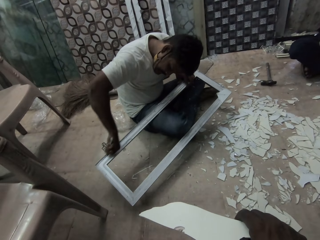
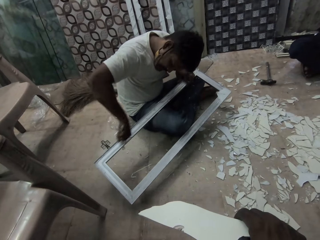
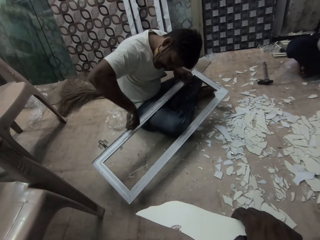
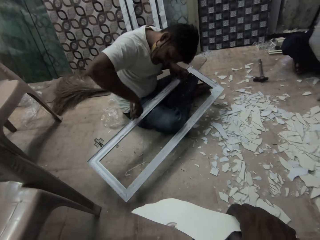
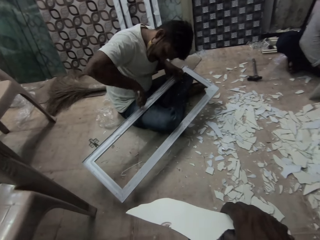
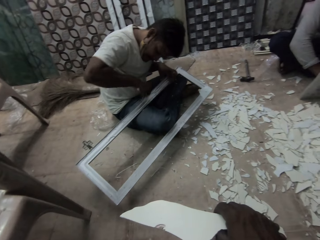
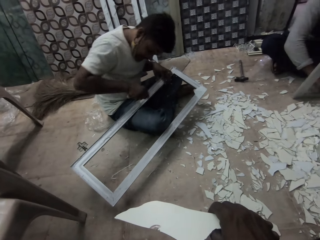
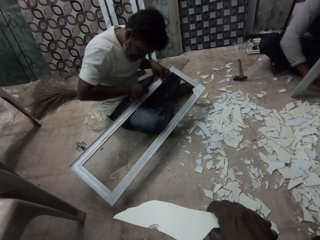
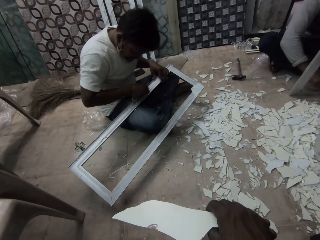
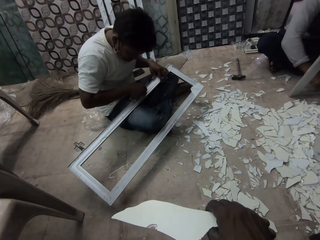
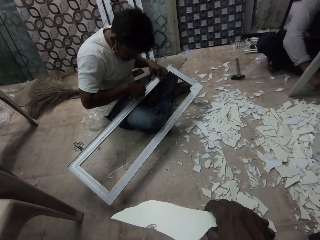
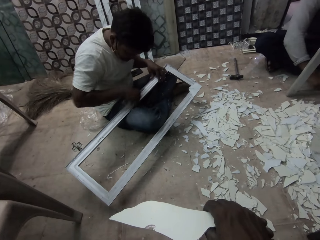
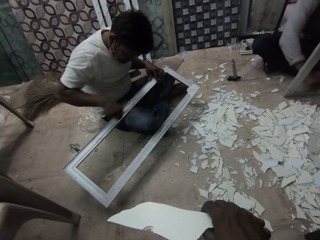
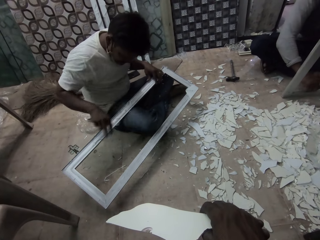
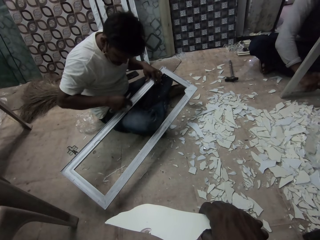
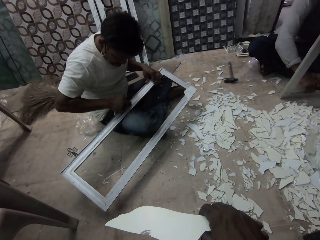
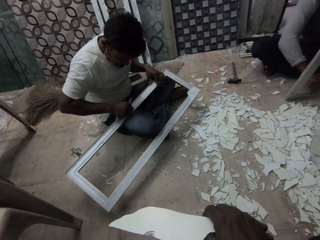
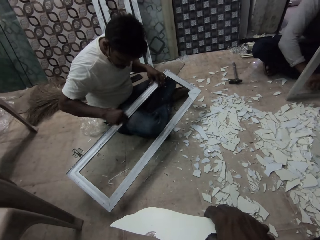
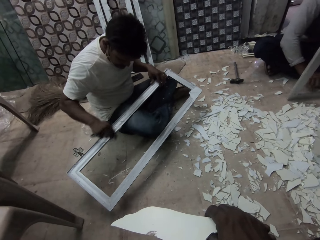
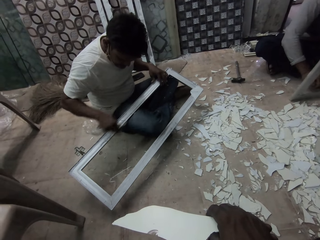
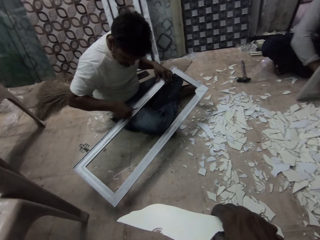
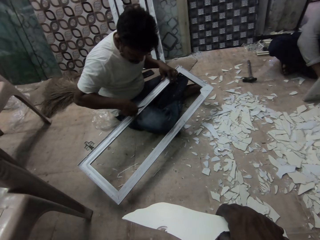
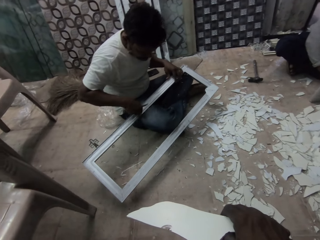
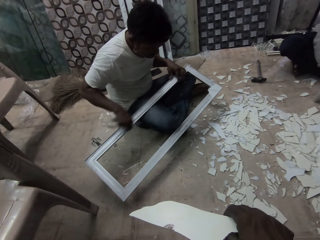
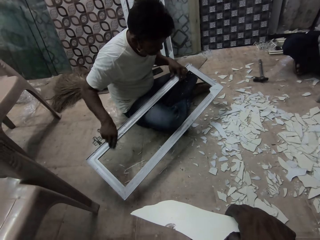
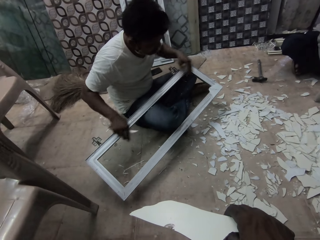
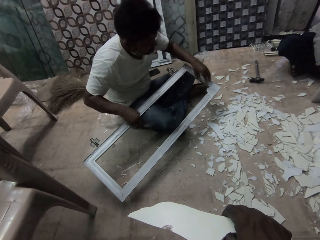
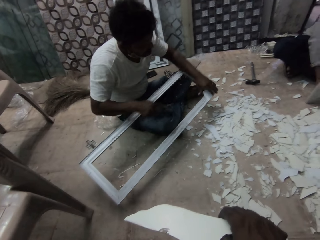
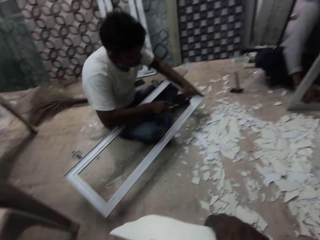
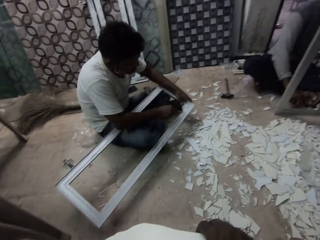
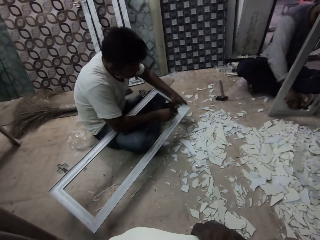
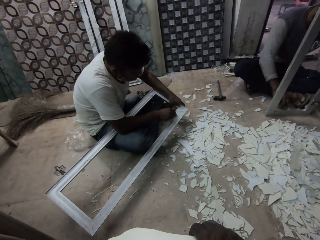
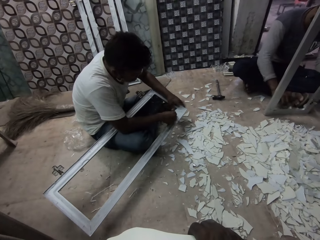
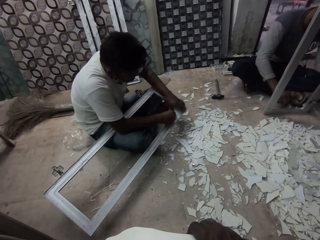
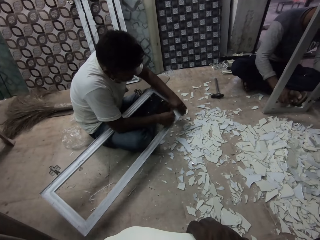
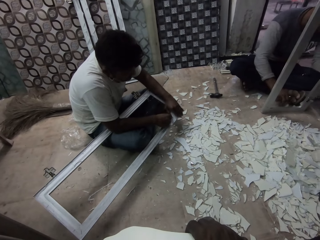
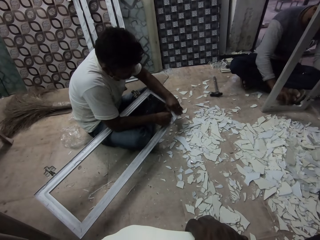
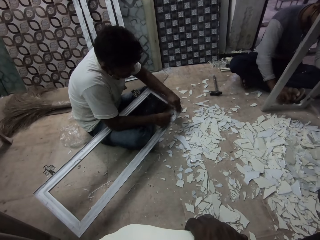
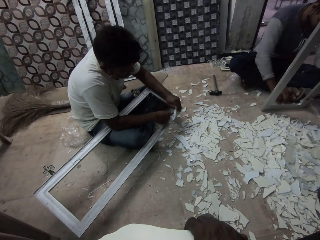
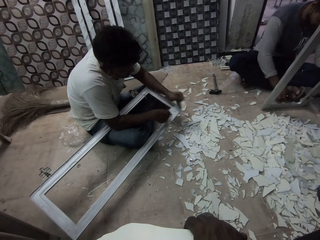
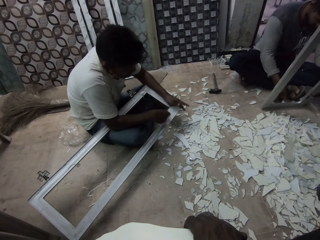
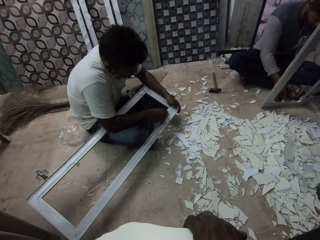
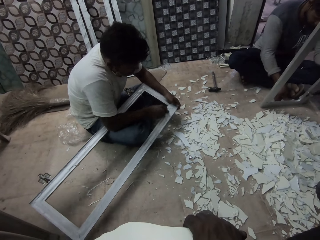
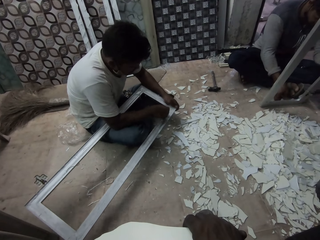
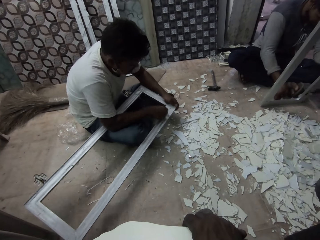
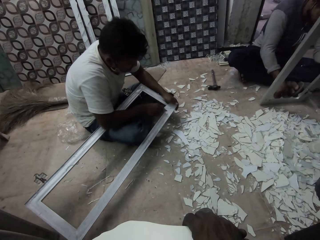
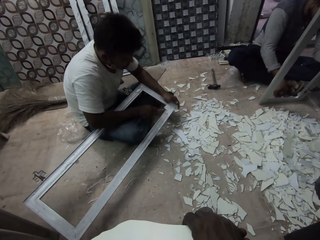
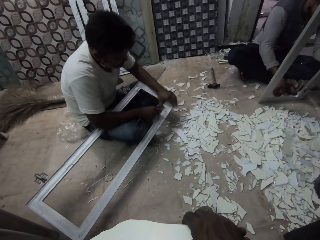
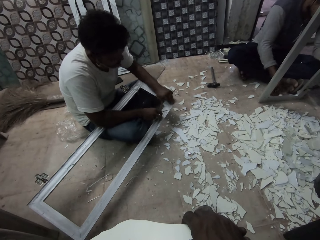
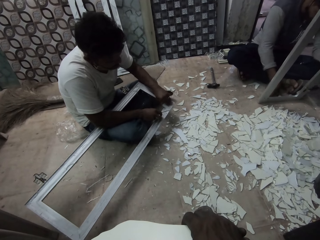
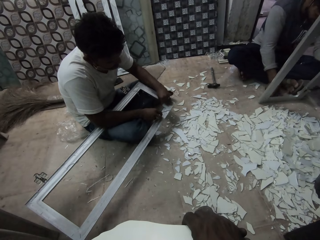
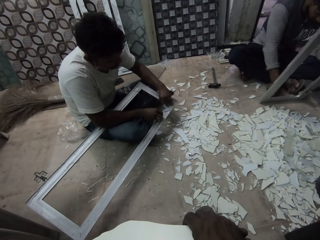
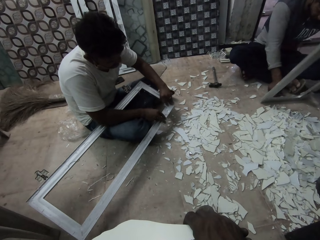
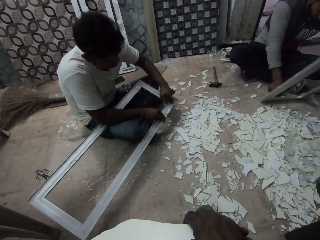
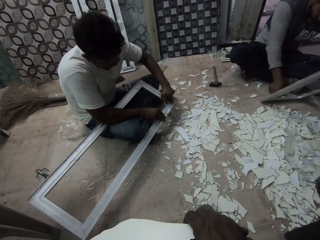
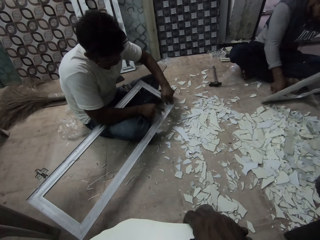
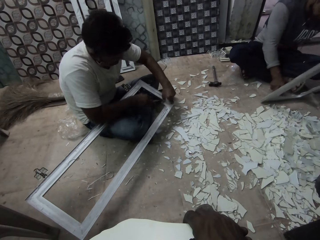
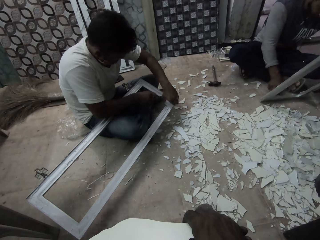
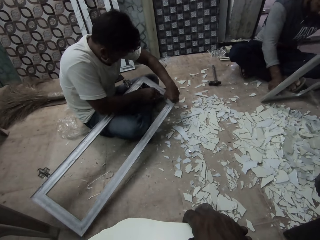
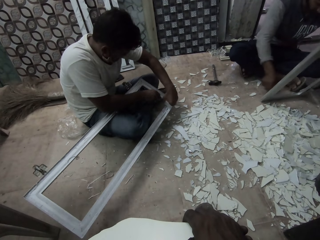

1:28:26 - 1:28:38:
A man removes glass.

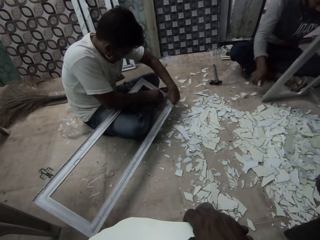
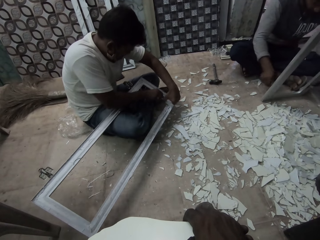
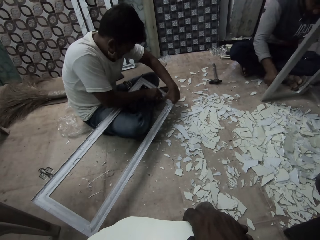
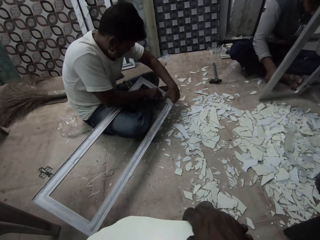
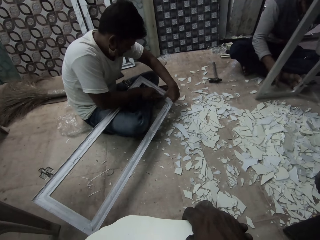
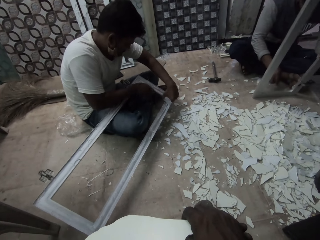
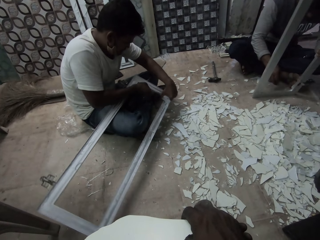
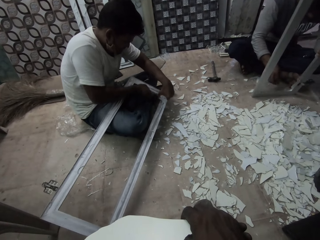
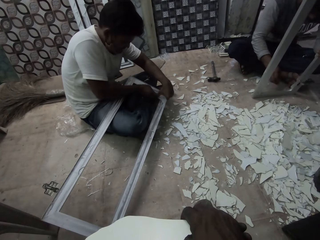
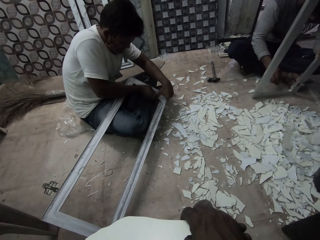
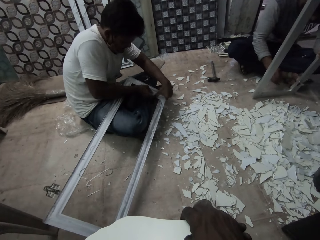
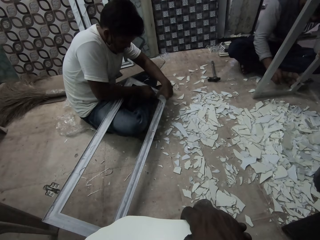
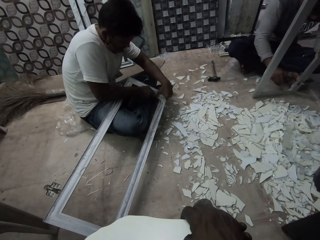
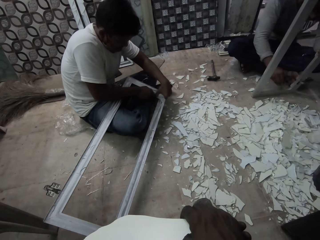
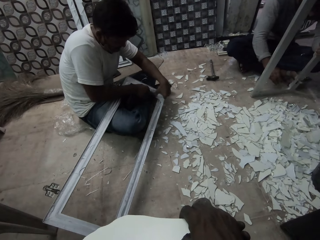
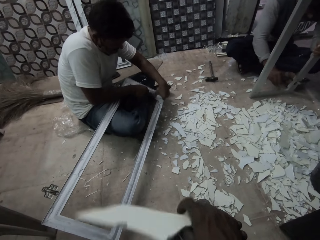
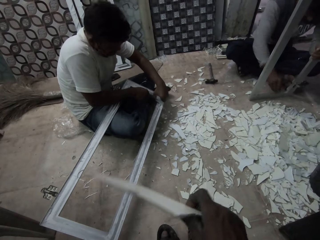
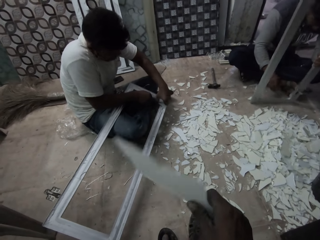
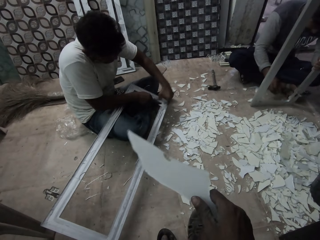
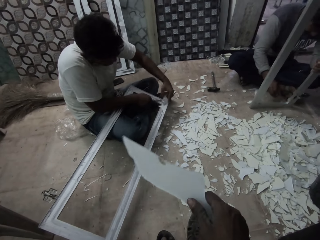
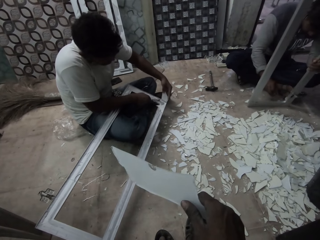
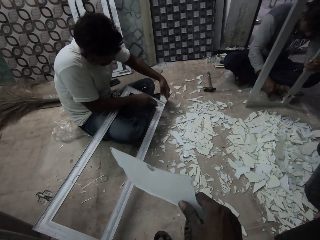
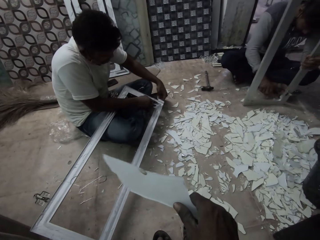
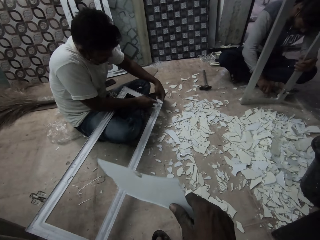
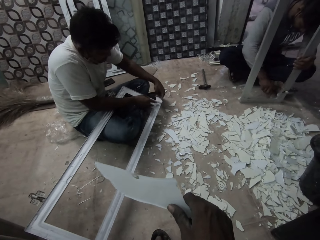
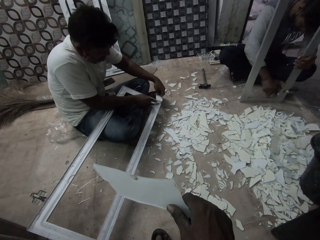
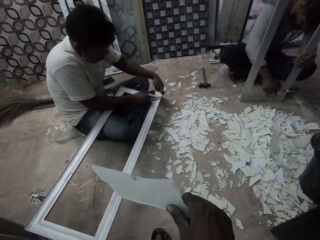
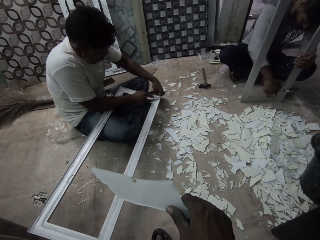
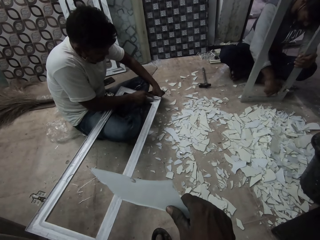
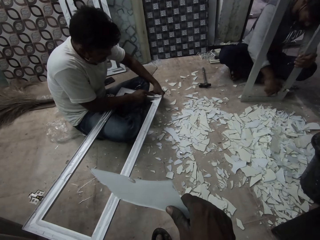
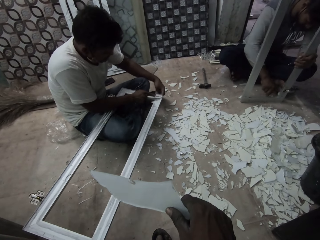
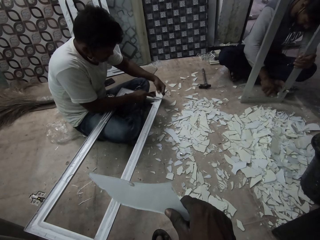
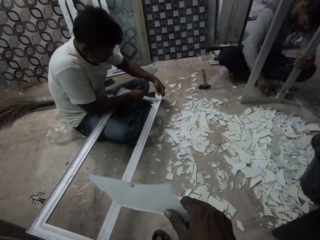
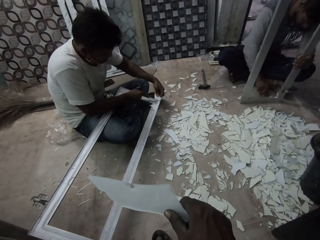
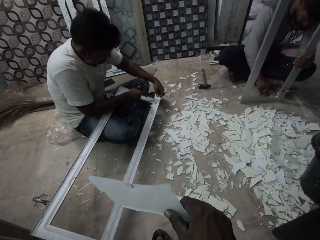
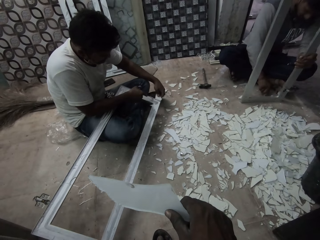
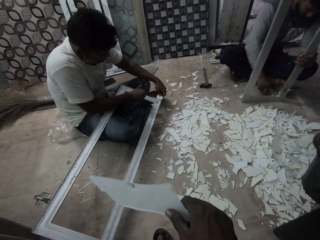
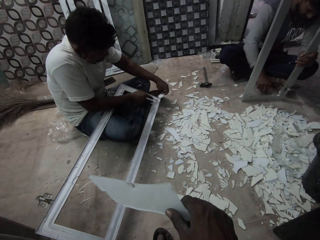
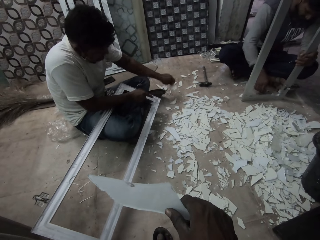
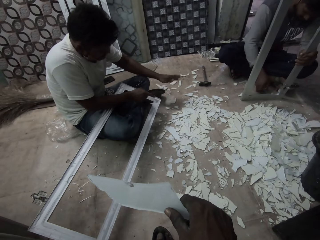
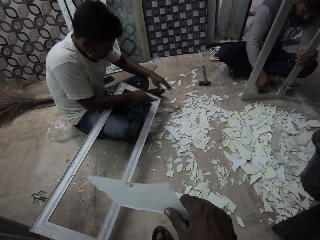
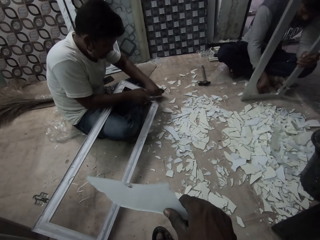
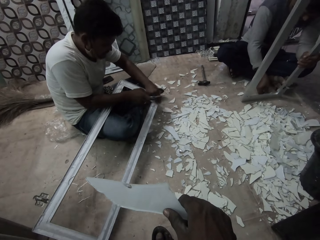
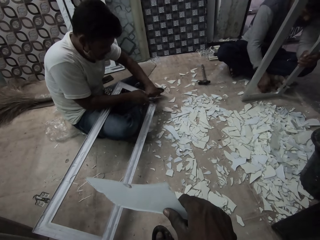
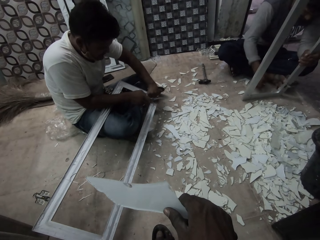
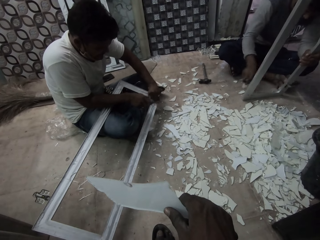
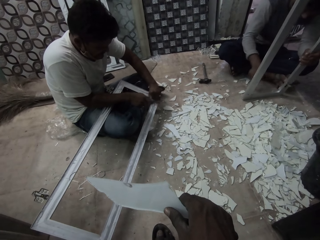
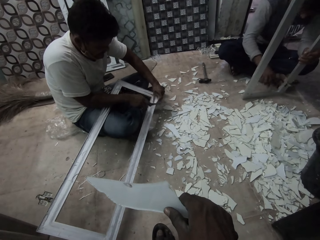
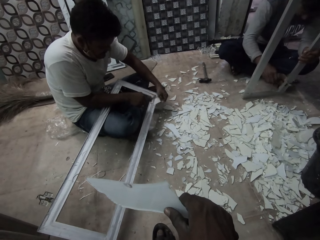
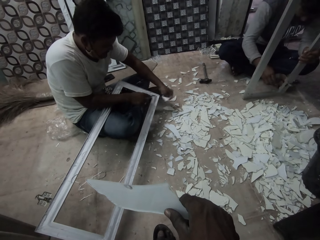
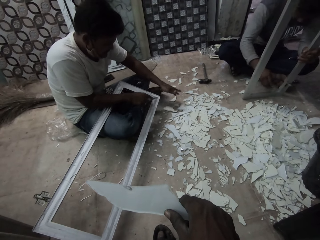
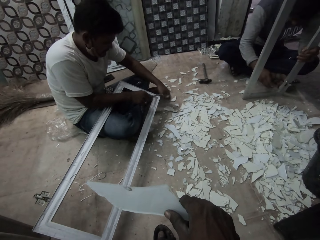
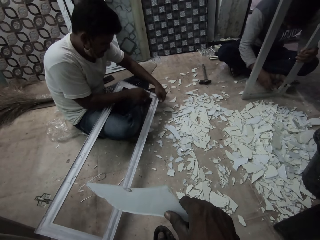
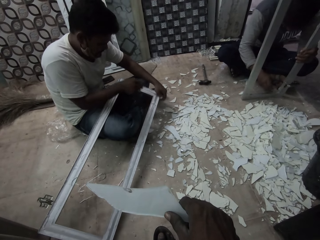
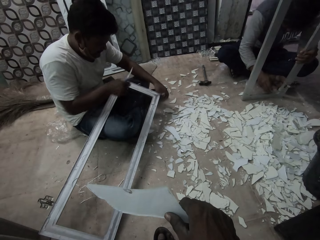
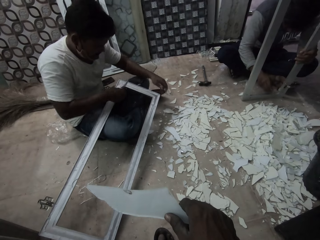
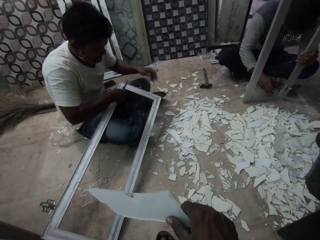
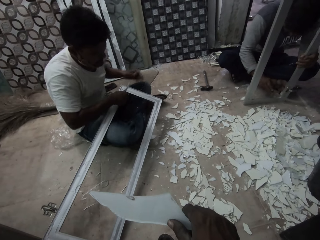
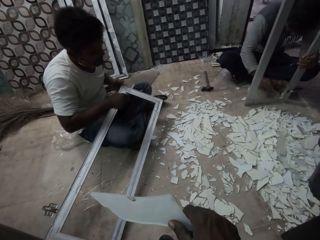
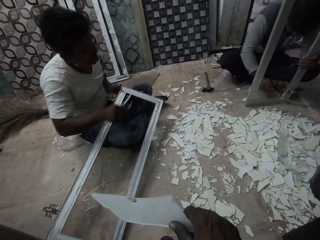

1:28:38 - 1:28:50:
The man crouches on the floor.
